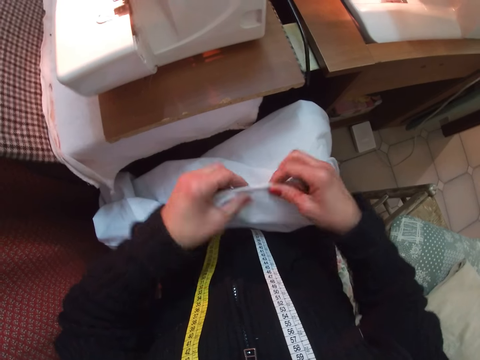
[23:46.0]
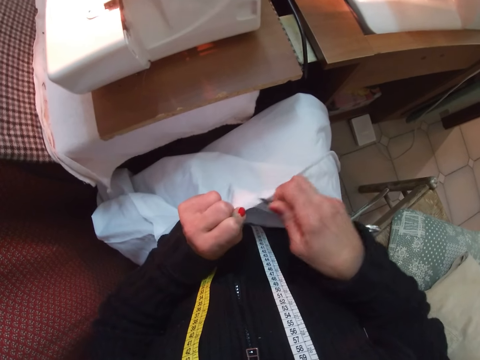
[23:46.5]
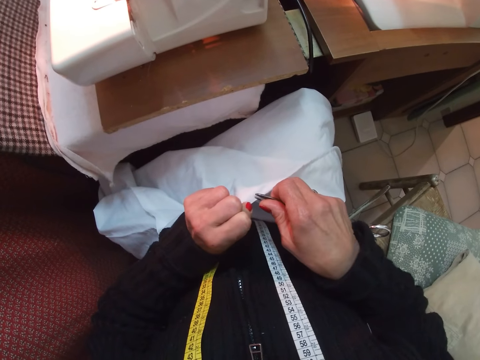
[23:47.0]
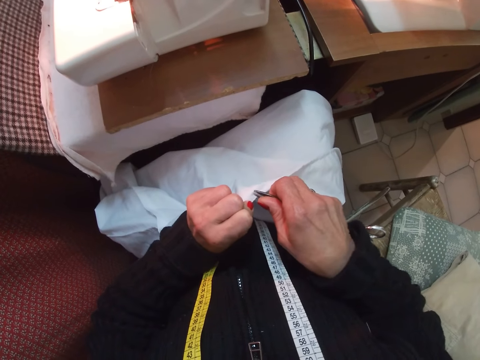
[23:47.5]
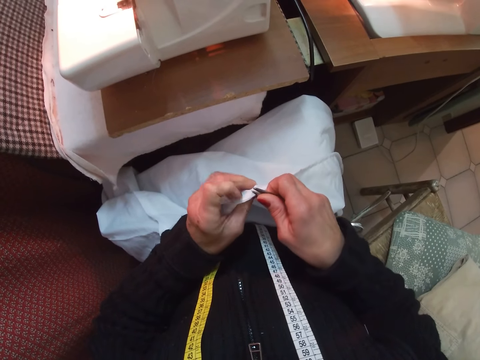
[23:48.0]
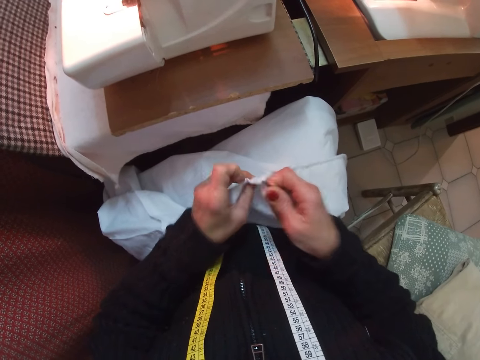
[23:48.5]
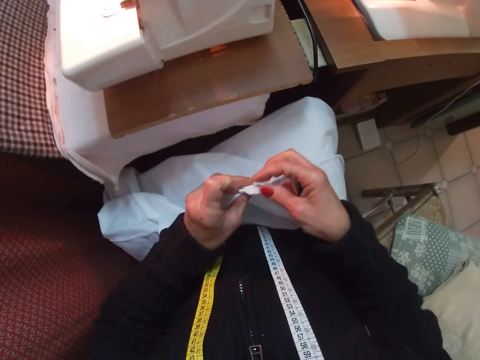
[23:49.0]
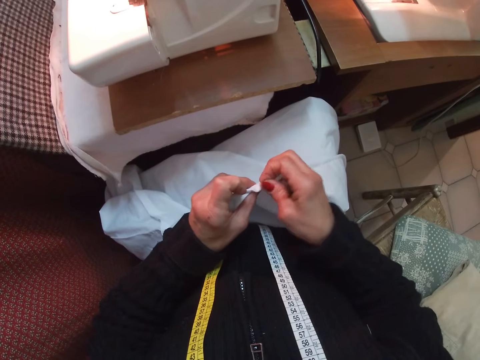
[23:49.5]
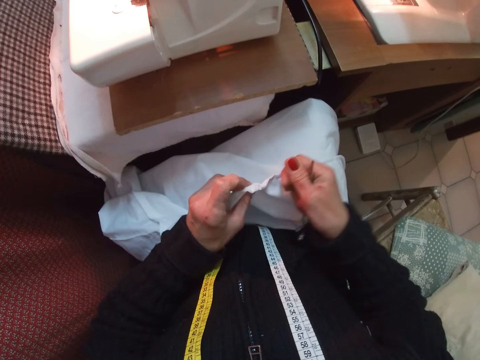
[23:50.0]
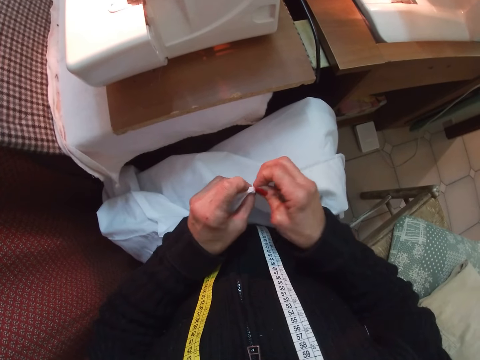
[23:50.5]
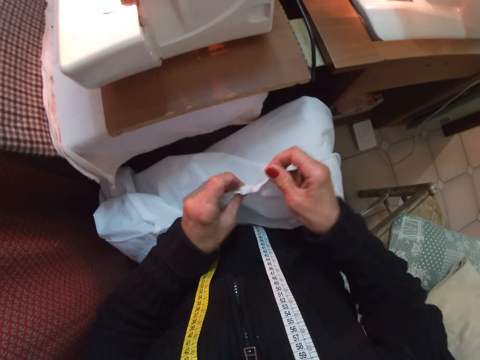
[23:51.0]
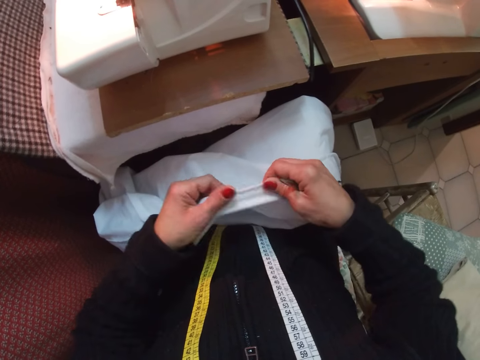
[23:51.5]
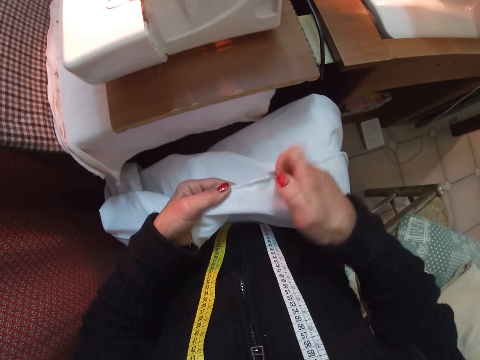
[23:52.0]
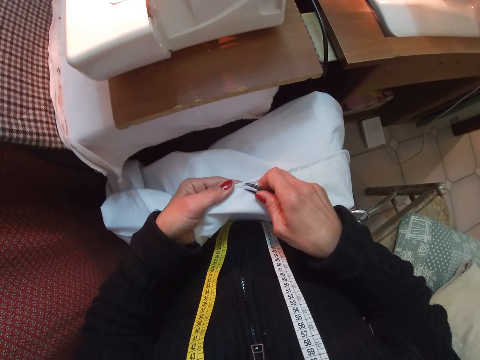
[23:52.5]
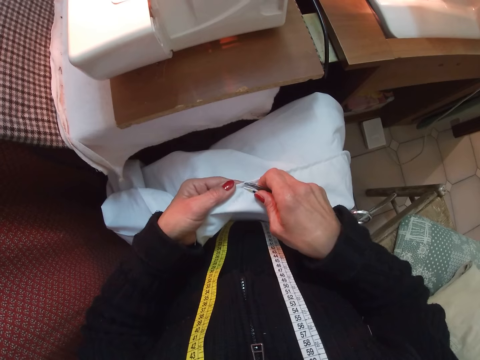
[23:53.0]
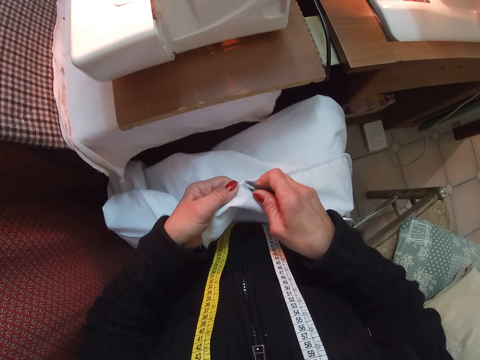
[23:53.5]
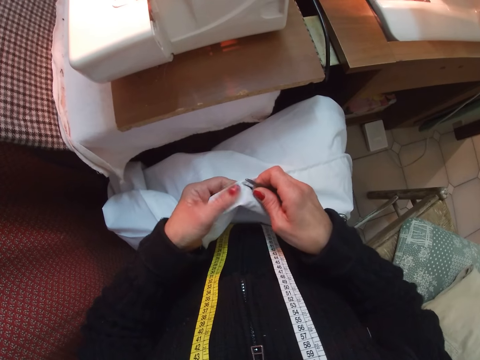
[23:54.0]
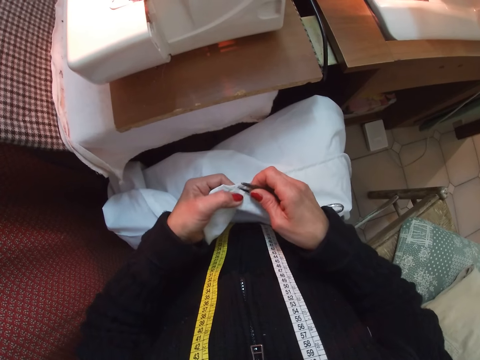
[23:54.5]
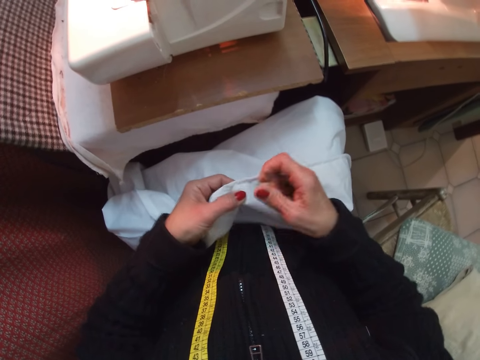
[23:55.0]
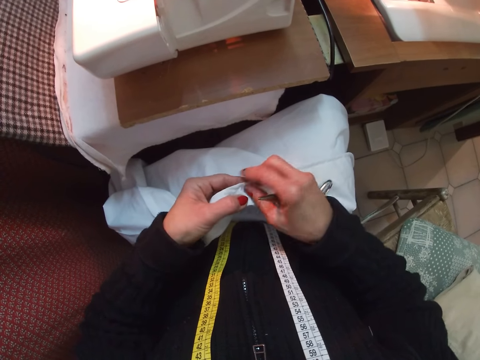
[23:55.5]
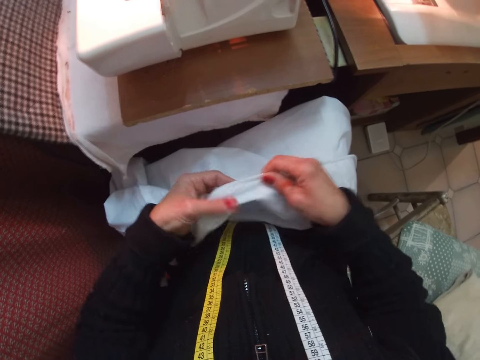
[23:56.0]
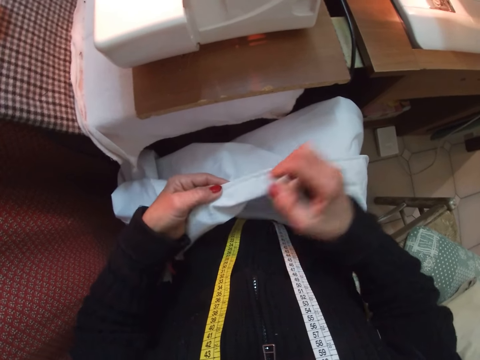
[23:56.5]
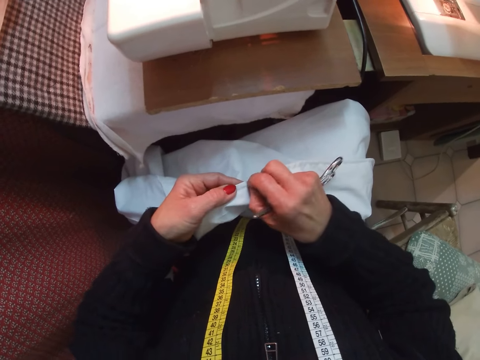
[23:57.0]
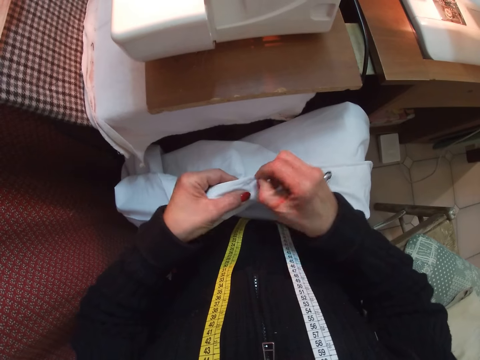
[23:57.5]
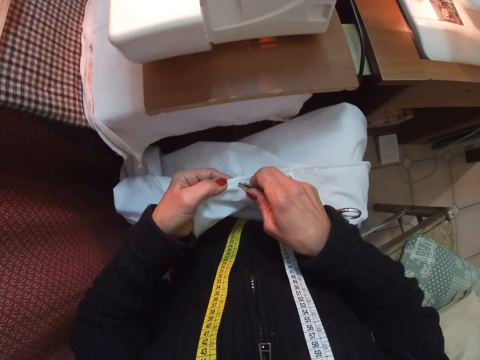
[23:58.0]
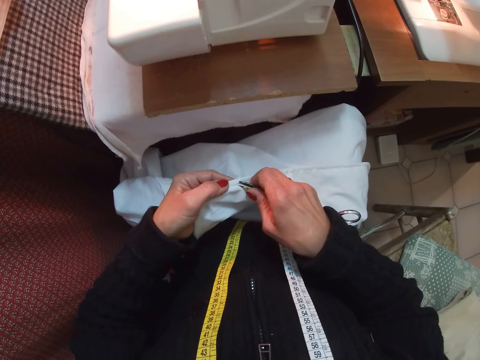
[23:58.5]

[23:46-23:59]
The camera wearer turns the cloth to the other side with both hands. She cuts the thread on the cloth with the scissors in her right hand. She pulls out a thread from the cloth with her right hand. She holds the cloth with both hands. She cuts the thread on the cloth with the scissors in her right hand. She pulls out a thread from the cloth with her right hand. She moves her left hand slightly to the left on the cloth. She pulls out a thread from the cloth with her right hand.

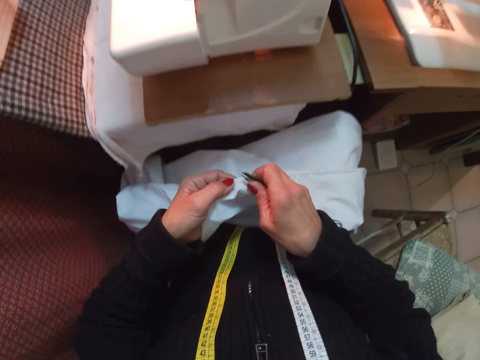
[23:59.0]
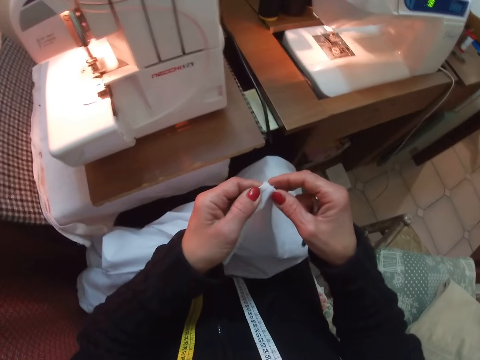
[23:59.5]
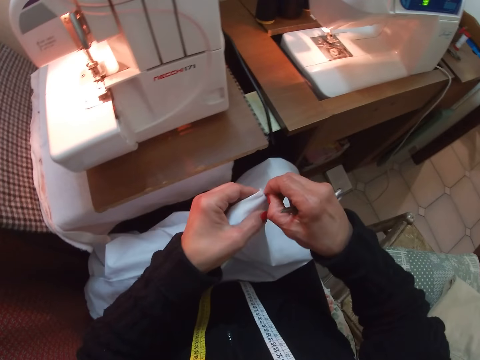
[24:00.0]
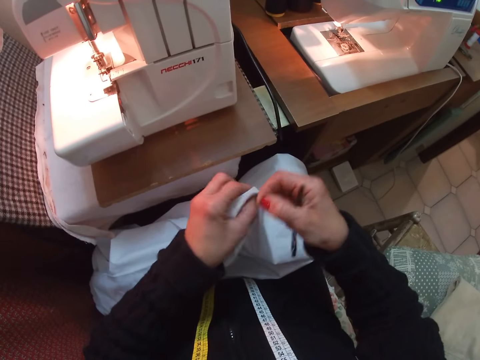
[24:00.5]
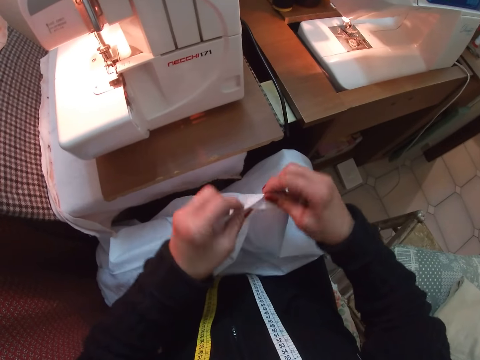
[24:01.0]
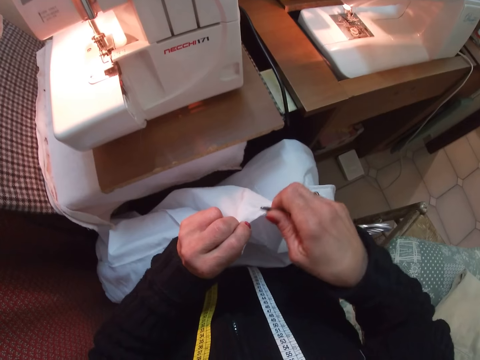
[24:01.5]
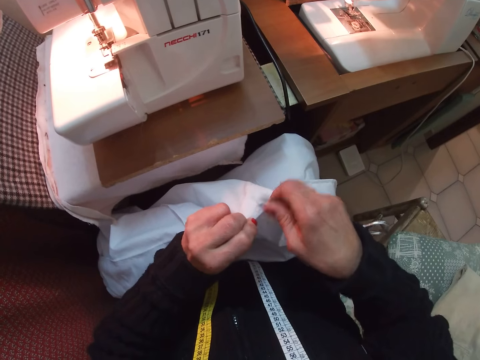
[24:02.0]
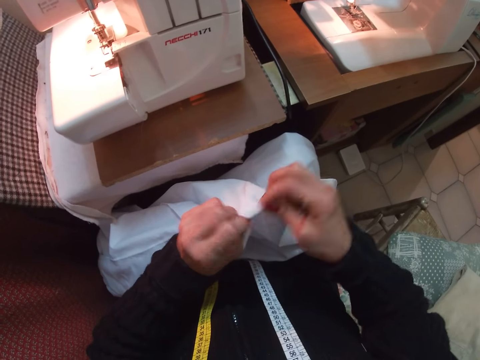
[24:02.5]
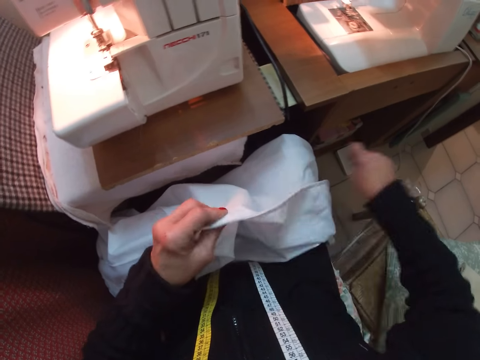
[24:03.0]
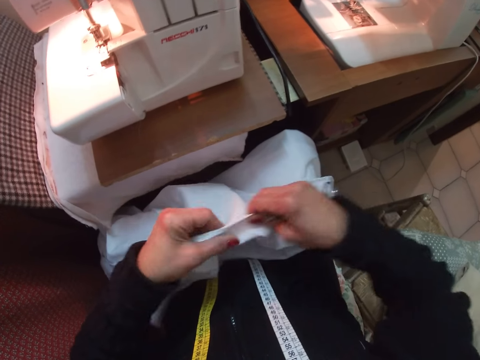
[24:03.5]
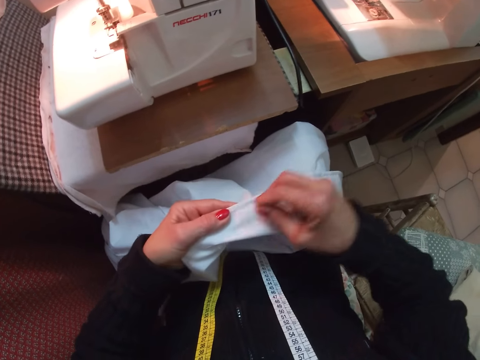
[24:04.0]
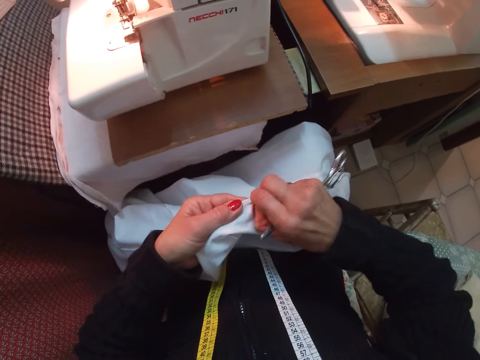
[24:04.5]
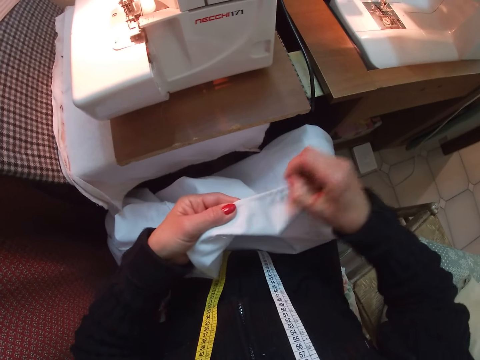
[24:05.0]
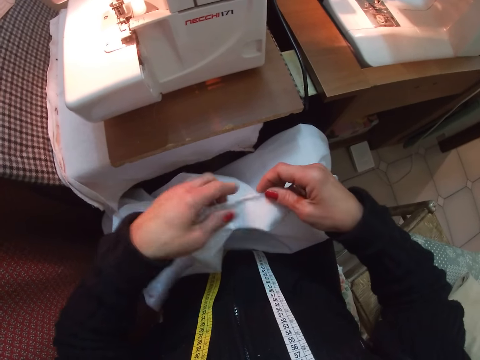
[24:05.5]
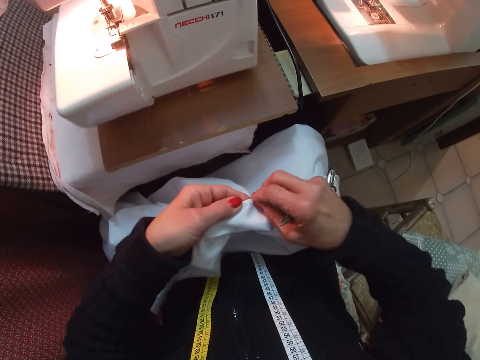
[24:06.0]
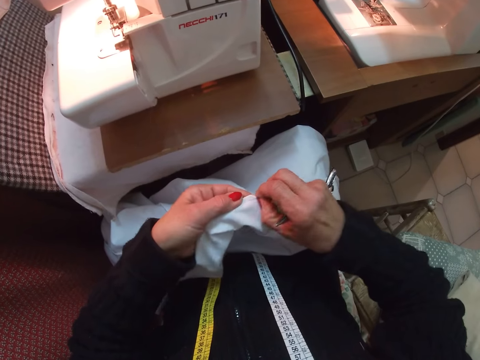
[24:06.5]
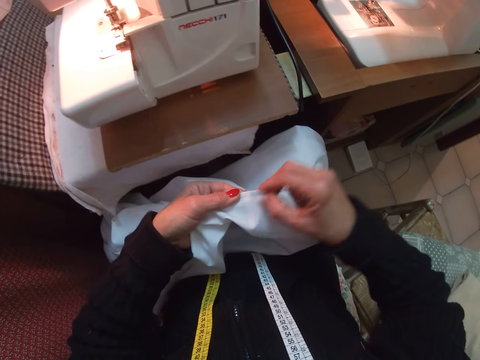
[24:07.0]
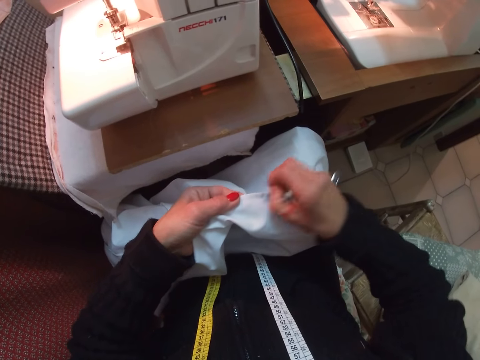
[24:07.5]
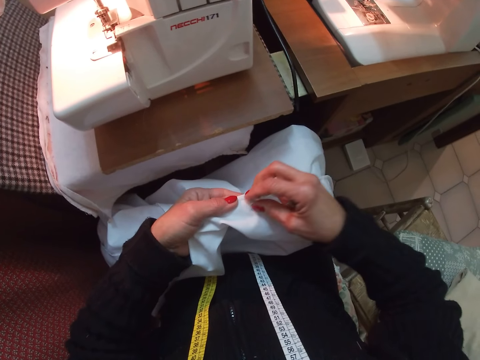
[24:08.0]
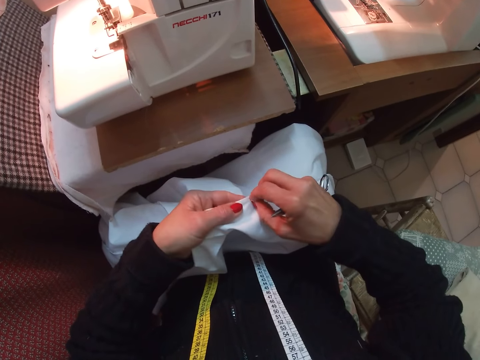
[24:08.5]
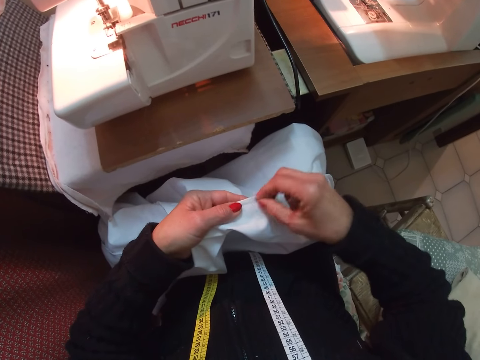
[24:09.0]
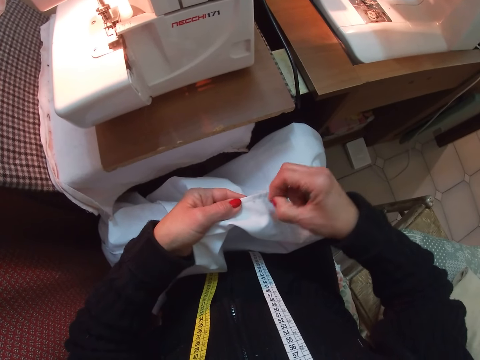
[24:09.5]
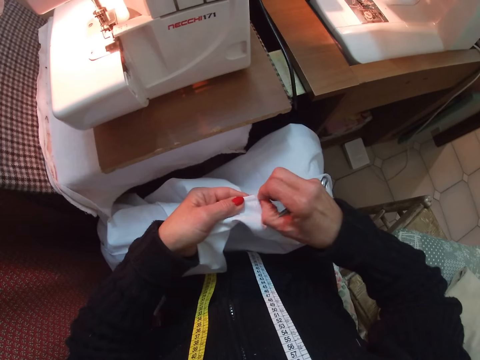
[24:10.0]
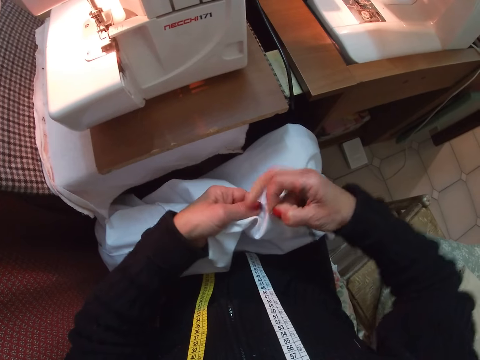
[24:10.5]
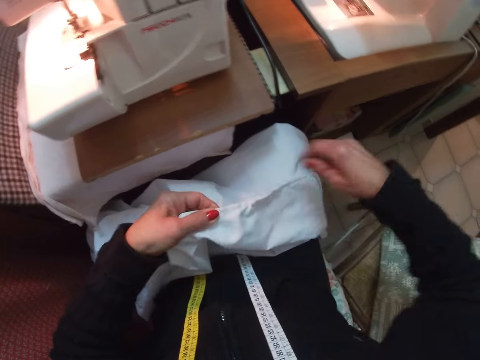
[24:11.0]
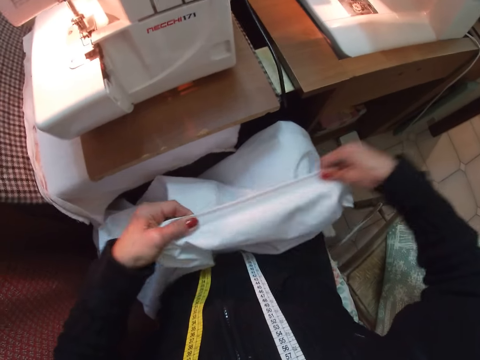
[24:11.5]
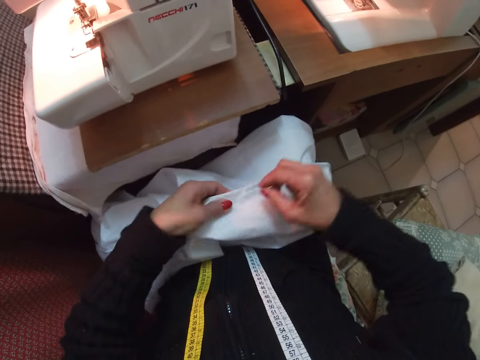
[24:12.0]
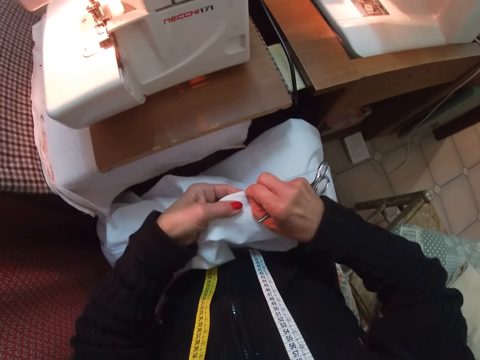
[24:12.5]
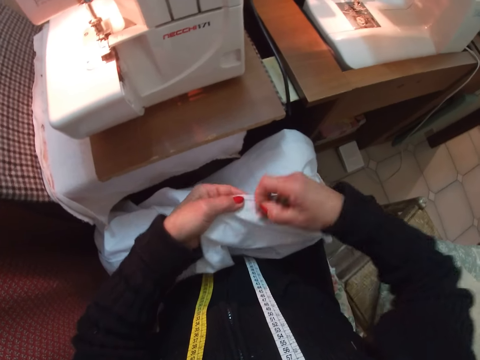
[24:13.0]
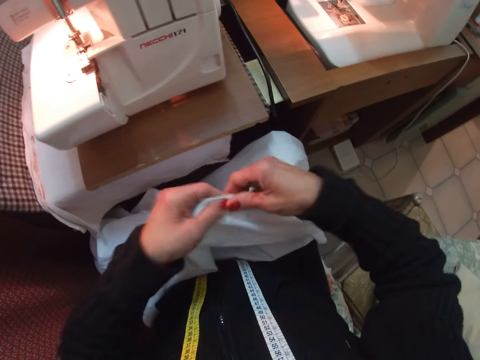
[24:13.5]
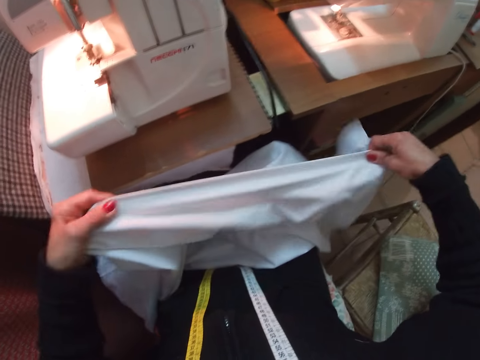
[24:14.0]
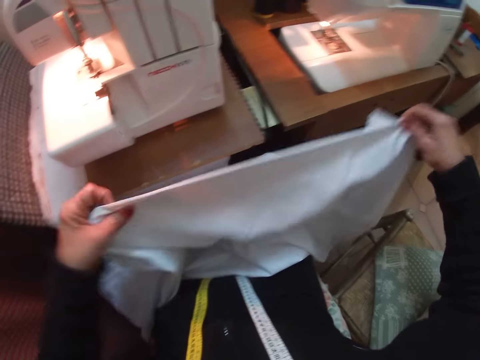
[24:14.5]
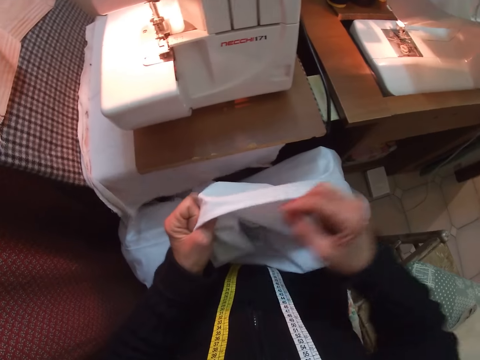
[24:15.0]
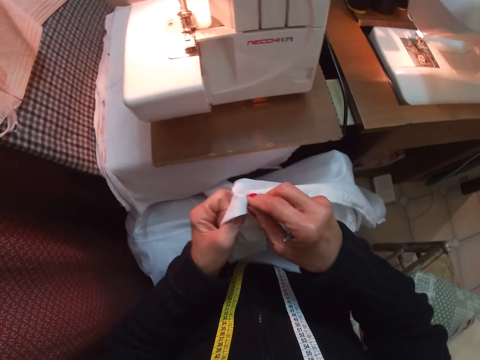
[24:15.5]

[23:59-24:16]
The camera wearer cuts the thread on the cloth with the scissors in her right hand and raises the cloth up with her left hand. She pulls out a thread from the cloth with her right hand. She turns the cloth to the other side with both hands. She removes threads with the scissors. She pulls out a thread from the cloth with her right hand. She holds the cloth with her right hand. She pulls out a thread from the cloth with her right hand. She holds the cloth with her two hands. She pulls out a thread from the cloth with her right hand. She raises the cloth up from the lap with both hands. She flips the cloth with her two hands.
